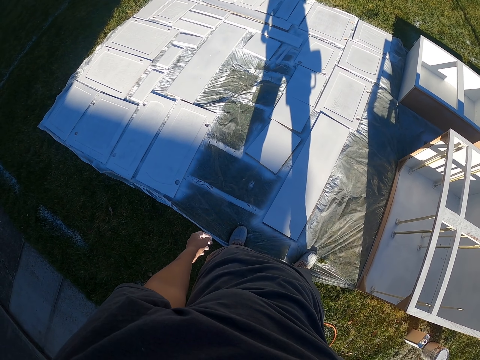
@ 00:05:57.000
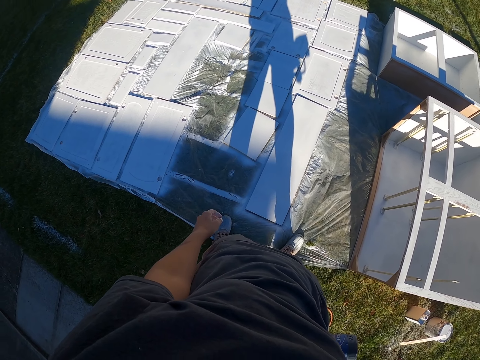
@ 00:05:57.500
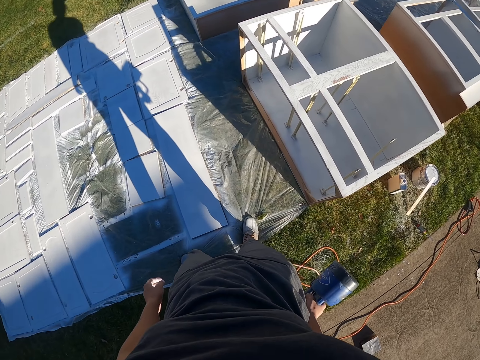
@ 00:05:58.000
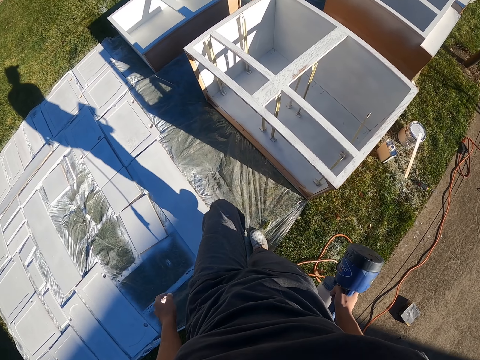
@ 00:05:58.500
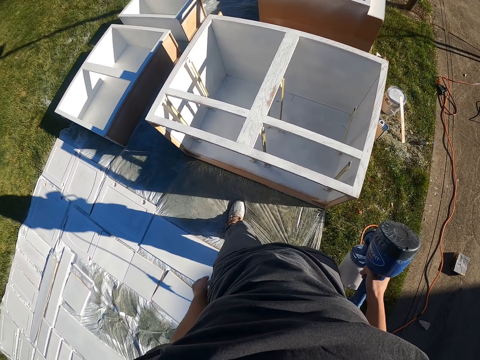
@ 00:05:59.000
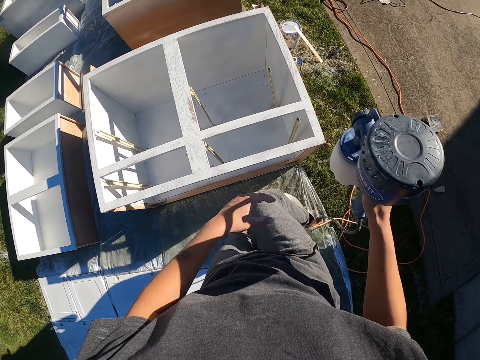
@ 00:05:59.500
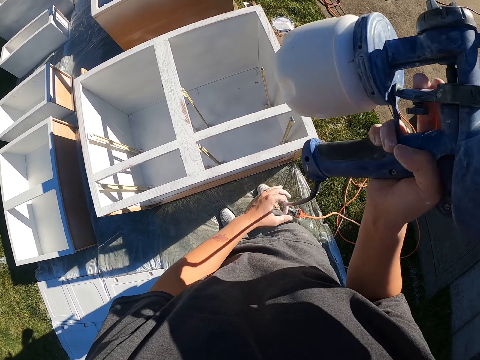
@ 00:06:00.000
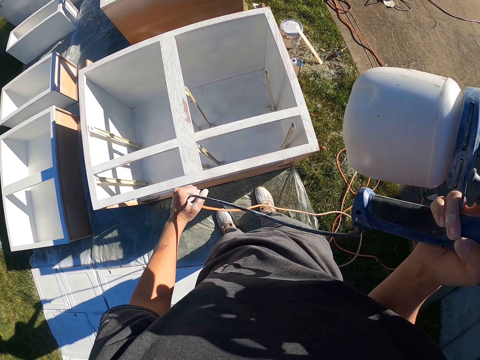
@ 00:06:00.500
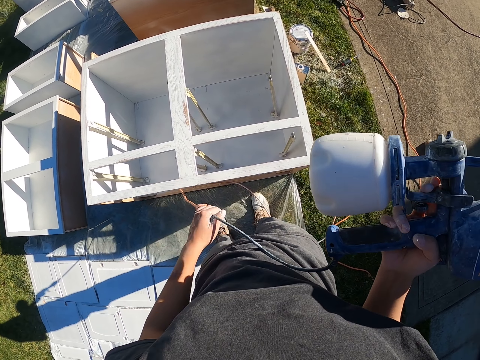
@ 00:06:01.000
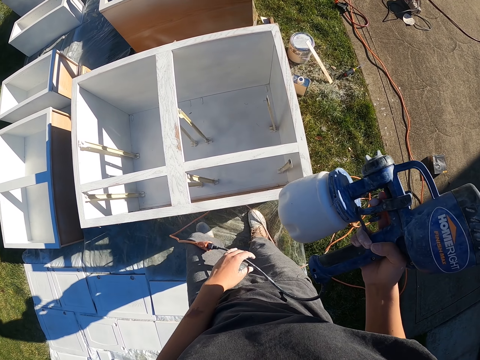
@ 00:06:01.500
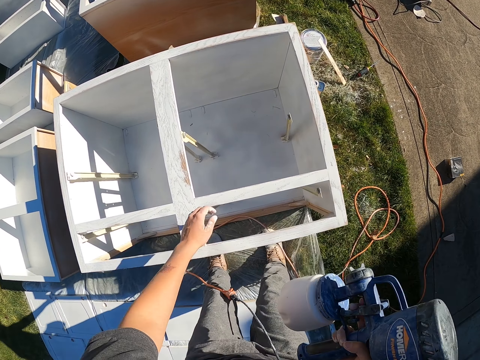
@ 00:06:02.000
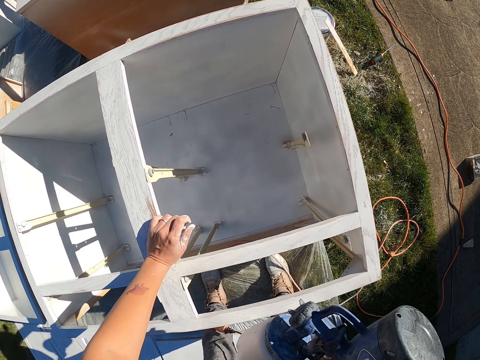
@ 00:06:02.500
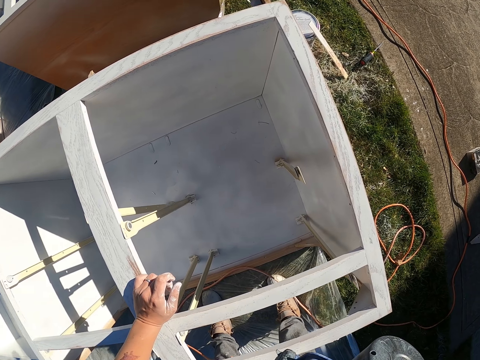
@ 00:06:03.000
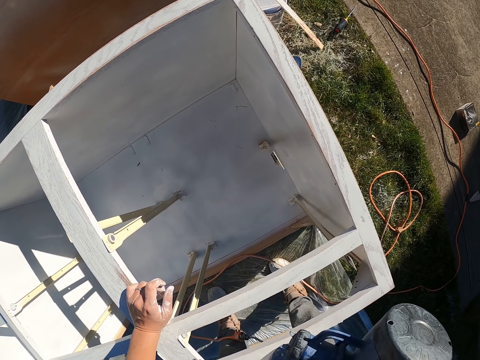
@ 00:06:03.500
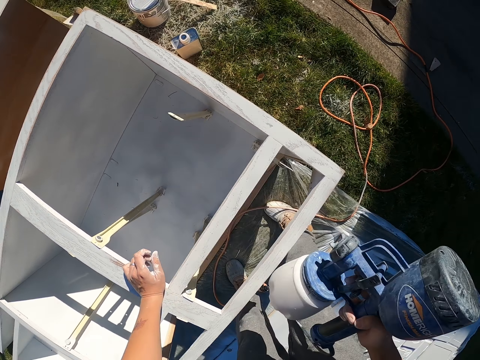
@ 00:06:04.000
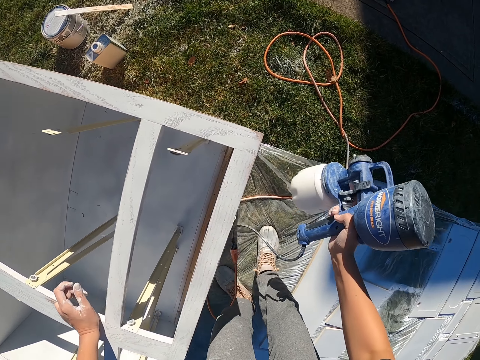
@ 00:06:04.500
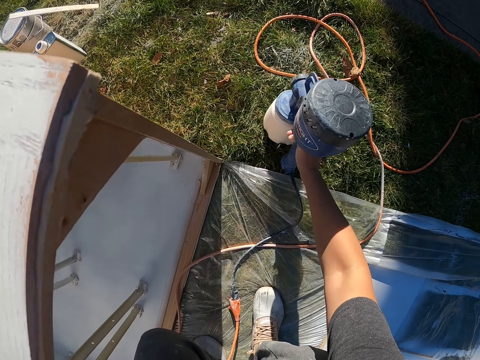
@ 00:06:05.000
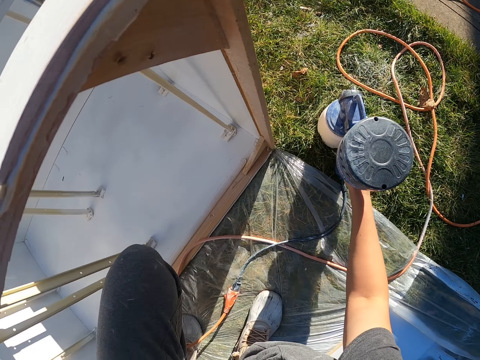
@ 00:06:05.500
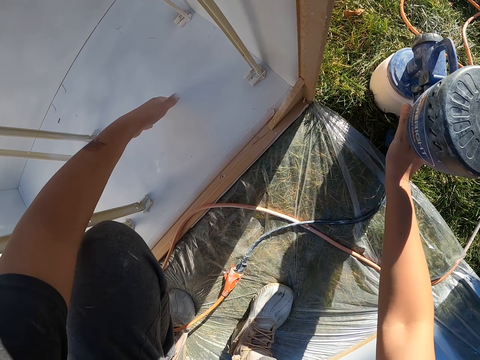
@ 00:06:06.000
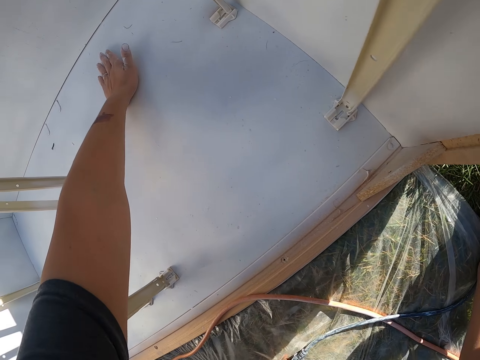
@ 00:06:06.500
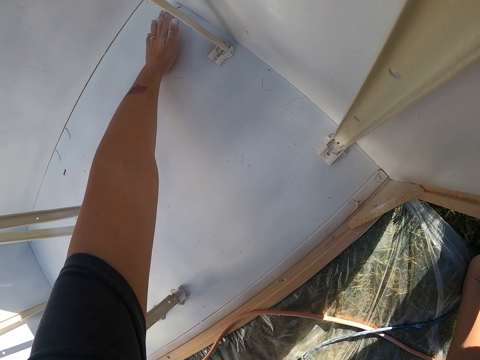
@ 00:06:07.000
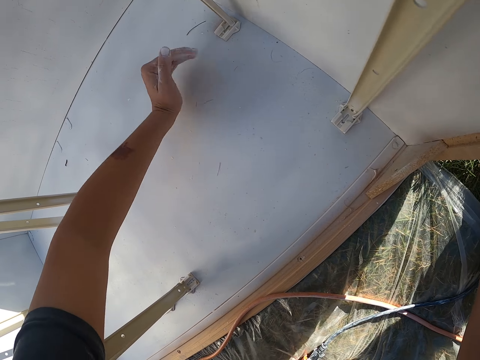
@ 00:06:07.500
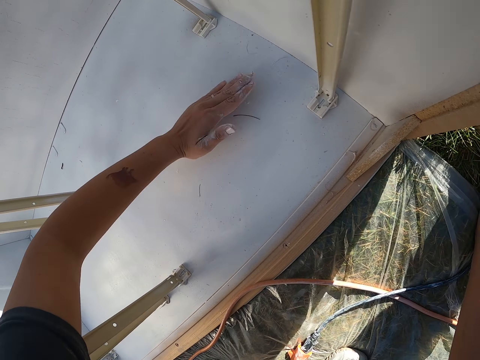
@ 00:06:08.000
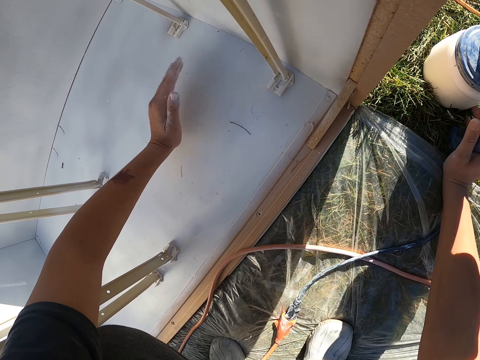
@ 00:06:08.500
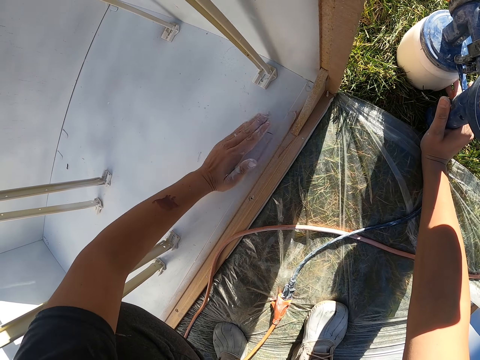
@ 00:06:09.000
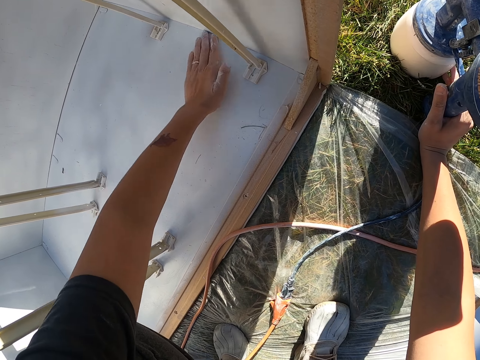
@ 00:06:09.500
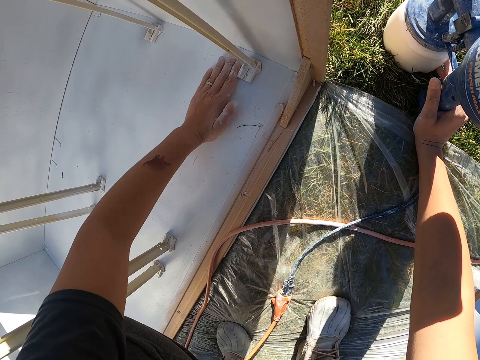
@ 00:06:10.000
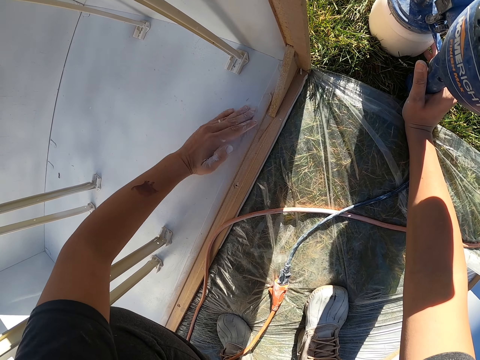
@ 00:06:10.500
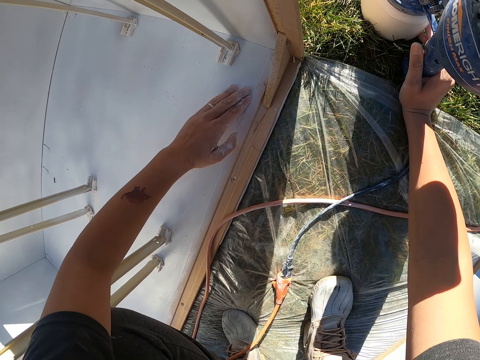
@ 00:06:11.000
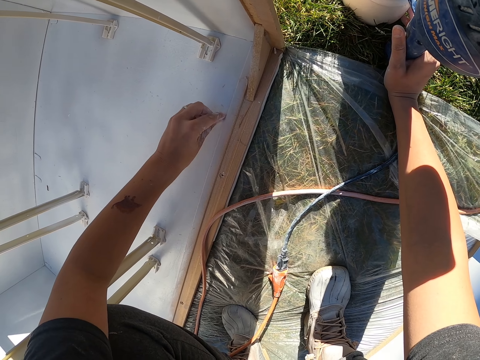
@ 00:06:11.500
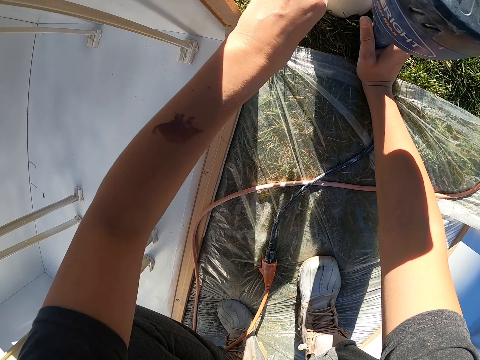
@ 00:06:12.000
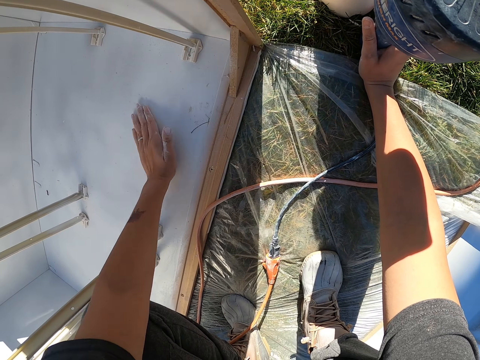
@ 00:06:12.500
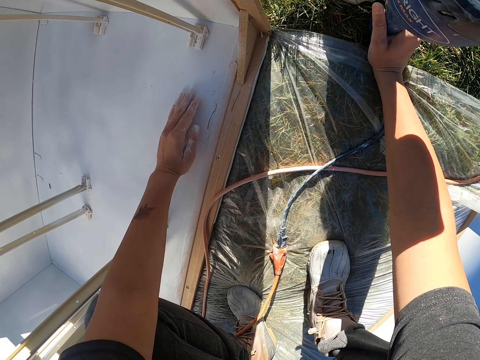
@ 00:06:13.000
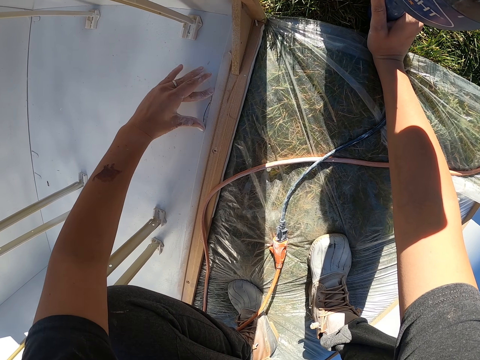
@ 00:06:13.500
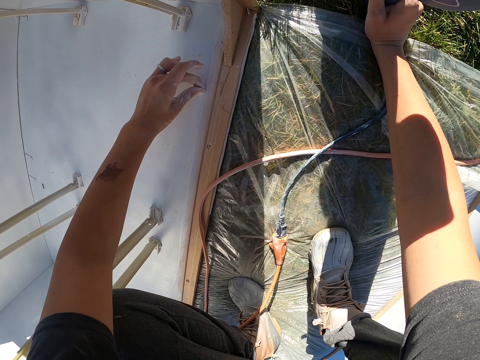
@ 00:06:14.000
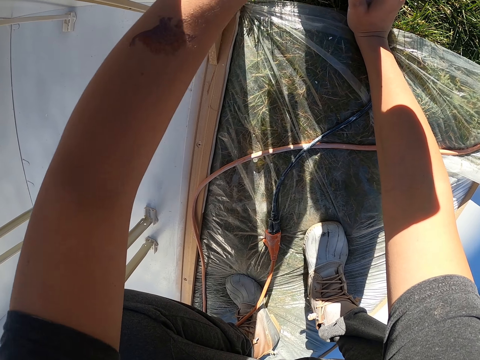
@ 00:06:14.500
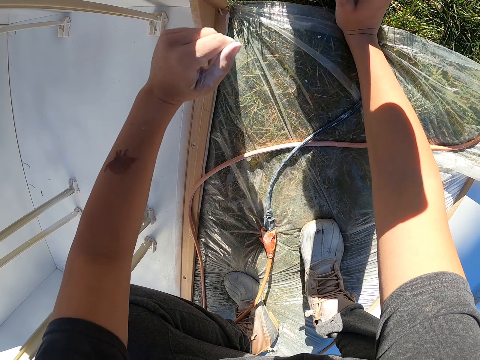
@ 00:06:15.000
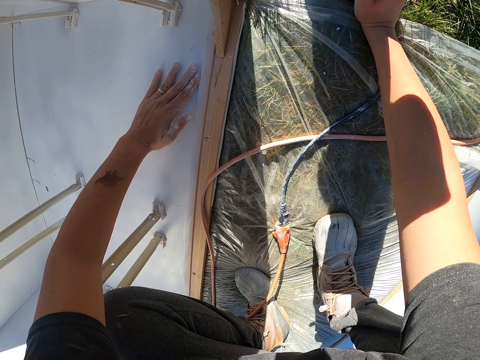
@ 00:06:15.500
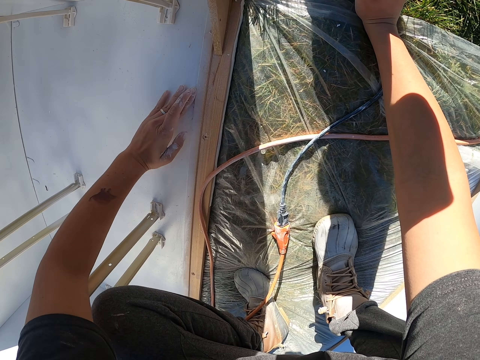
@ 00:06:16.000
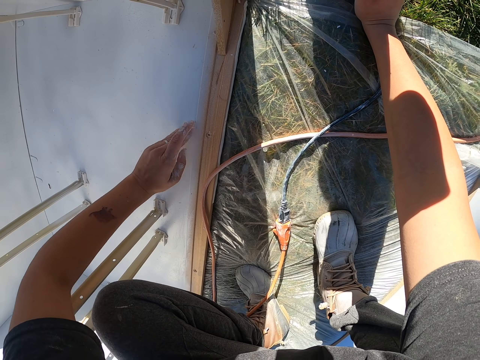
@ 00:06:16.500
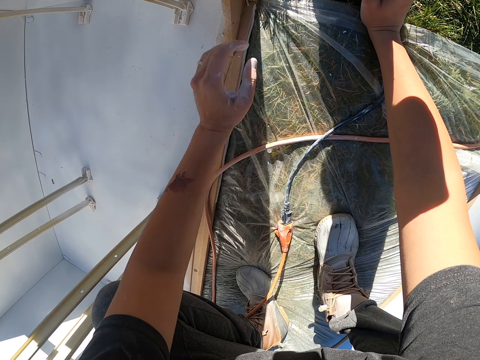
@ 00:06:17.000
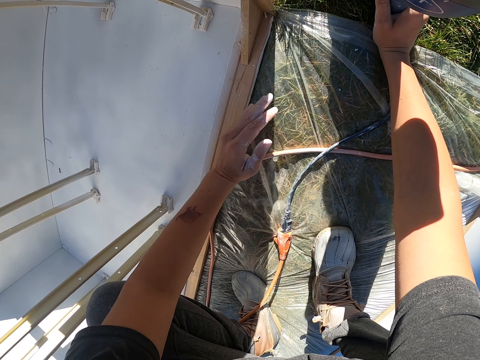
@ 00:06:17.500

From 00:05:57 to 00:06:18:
The camera wearer walks around the working area. They hold the cable. They touch the wooden furniture. They put the HomeRight paint sprayer on the ground. They wipe the wooden furniture using the left hand. They touch the wood surface. They collect dirt from the wooden furniture and throw the dirt from the wooden furniture.

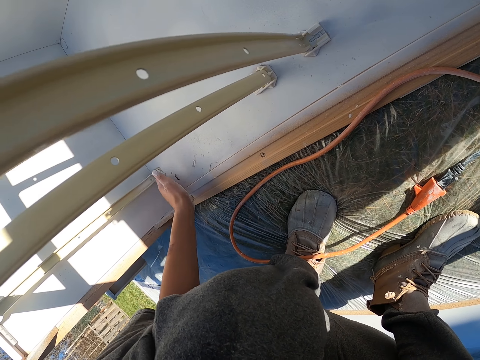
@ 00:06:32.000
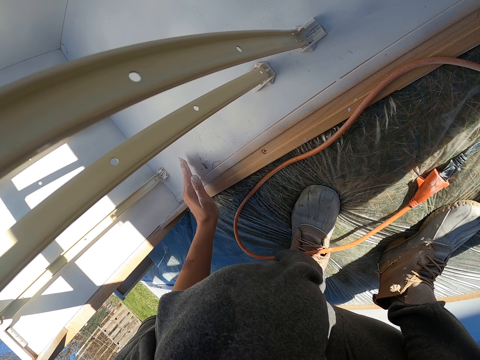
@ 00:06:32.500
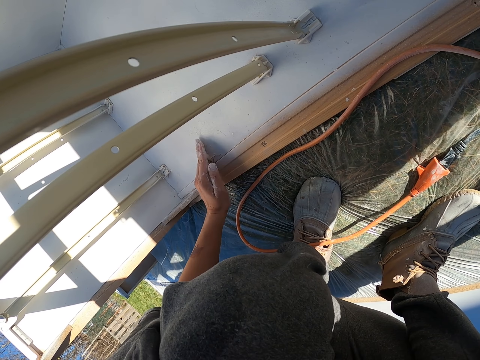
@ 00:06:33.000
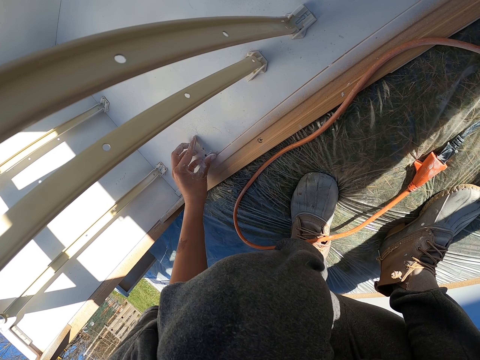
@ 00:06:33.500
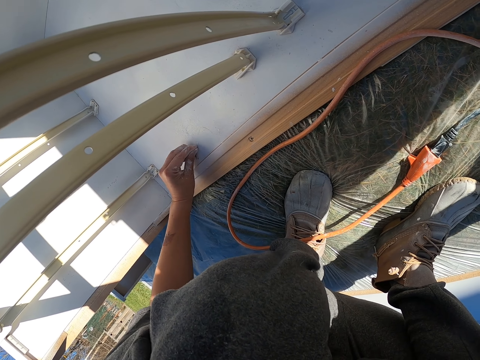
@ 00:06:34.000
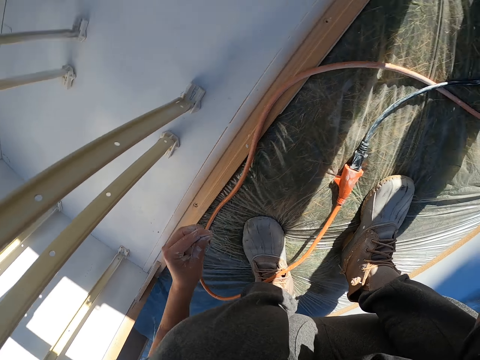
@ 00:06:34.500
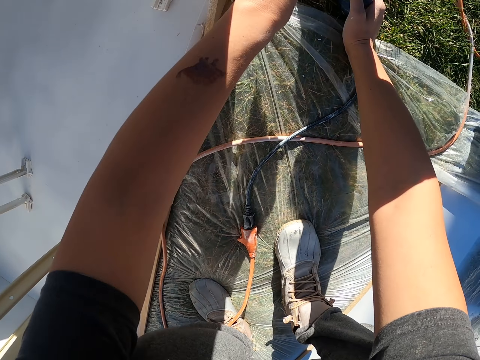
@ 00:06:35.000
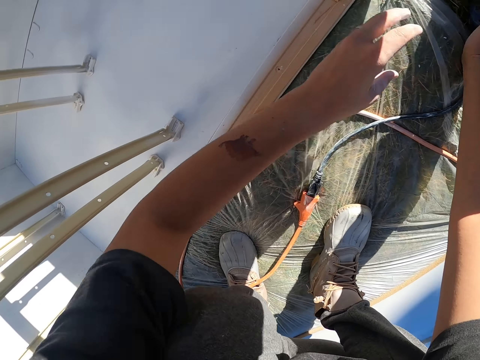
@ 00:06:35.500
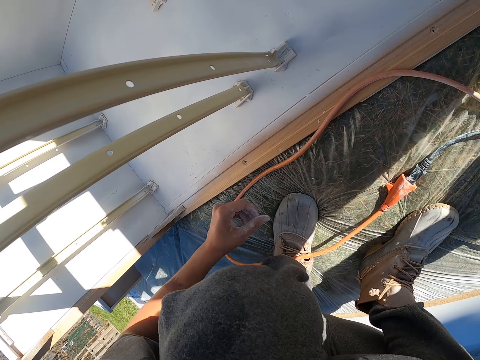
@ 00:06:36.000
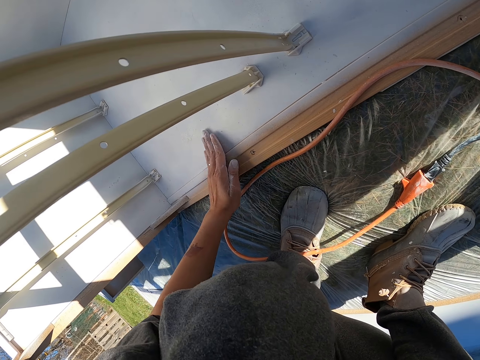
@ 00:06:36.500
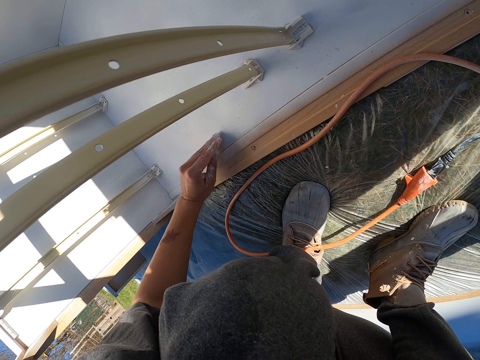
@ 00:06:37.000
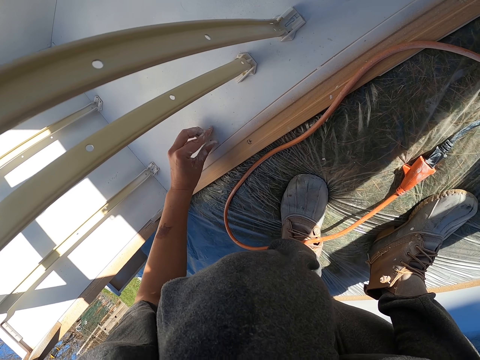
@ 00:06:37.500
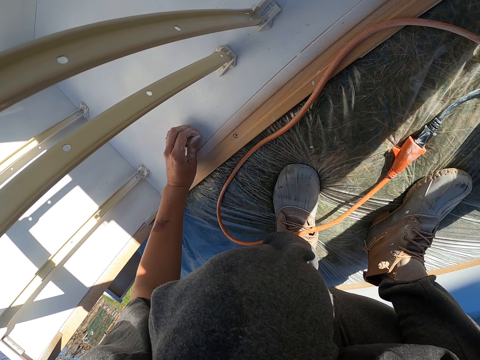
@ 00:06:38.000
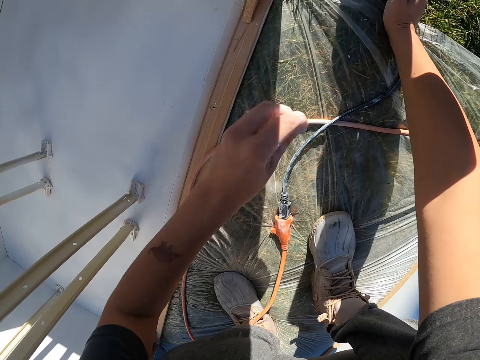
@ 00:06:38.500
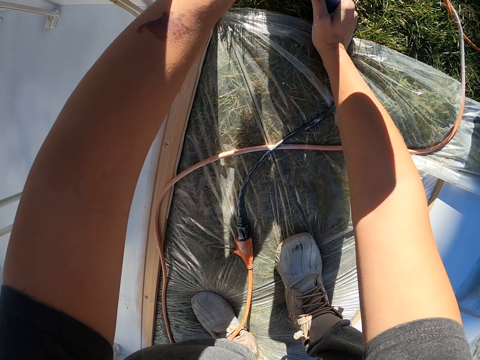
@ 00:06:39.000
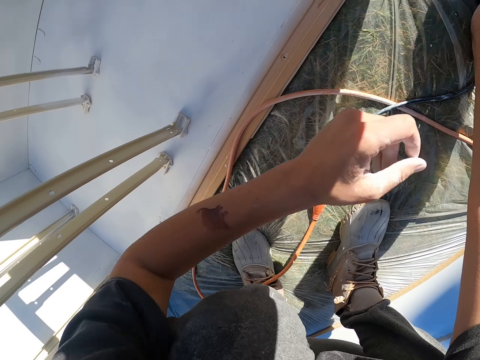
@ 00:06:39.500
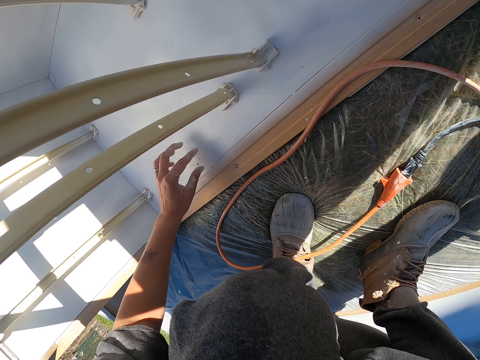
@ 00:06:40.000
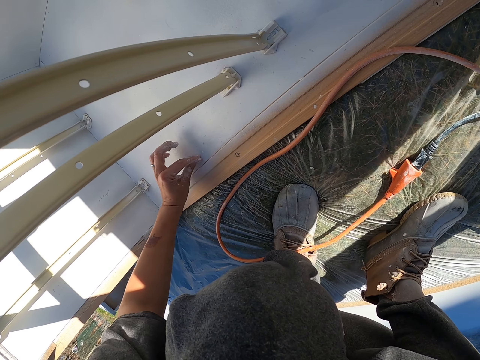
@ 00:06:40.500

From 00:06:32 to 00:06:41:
The camera wearer collects dirt from the wooden furniture. They throw the dirt from the wooden furniture. They collect dirt from the wooden furniture. They throw the dirt from the wooden furniture.
